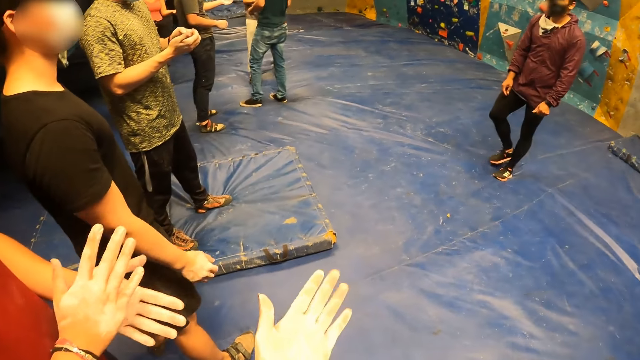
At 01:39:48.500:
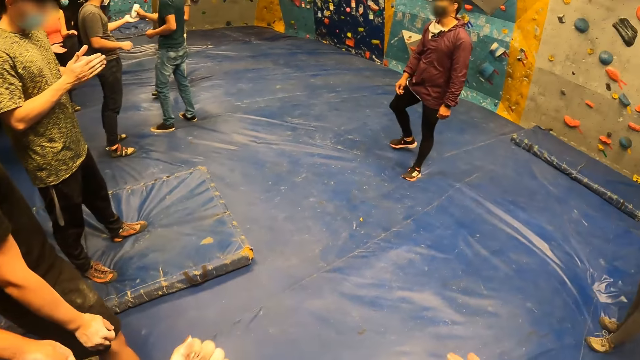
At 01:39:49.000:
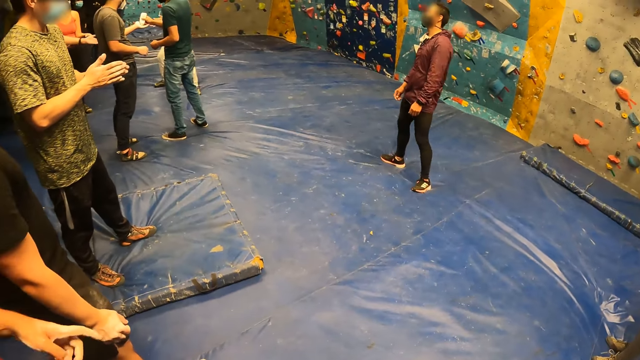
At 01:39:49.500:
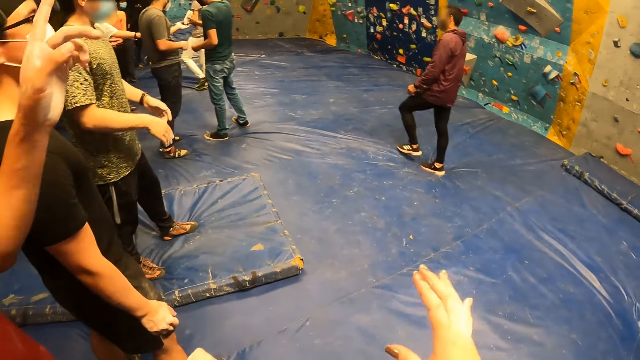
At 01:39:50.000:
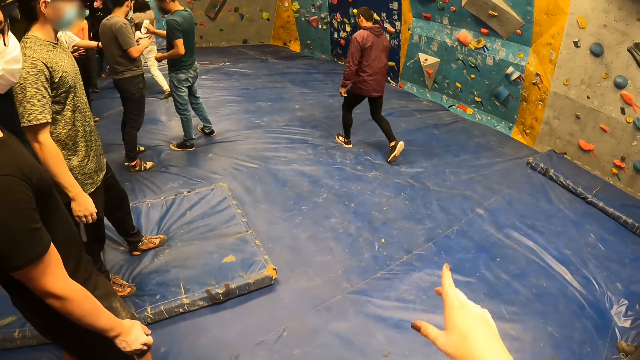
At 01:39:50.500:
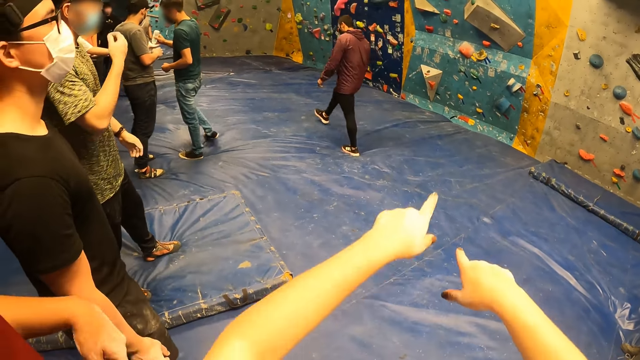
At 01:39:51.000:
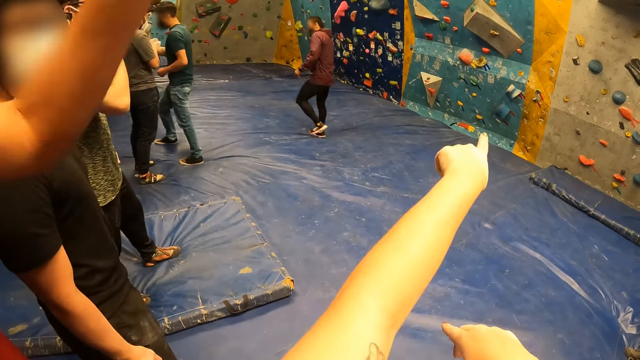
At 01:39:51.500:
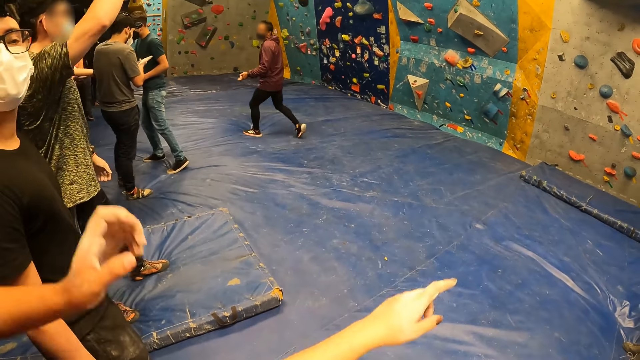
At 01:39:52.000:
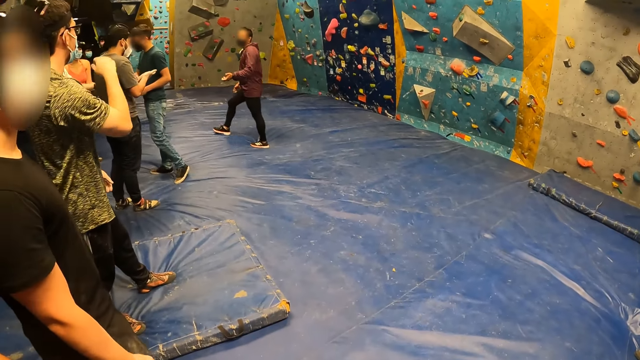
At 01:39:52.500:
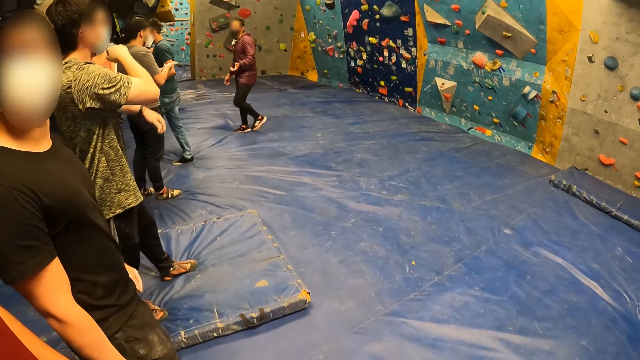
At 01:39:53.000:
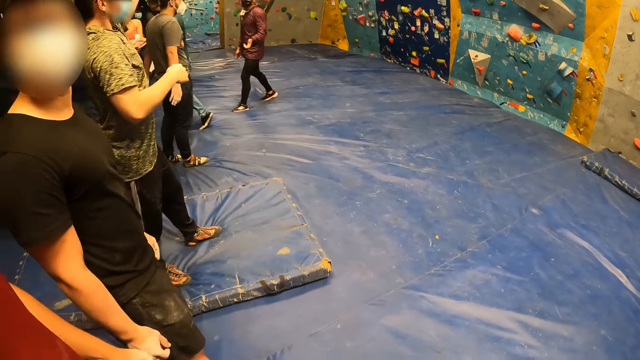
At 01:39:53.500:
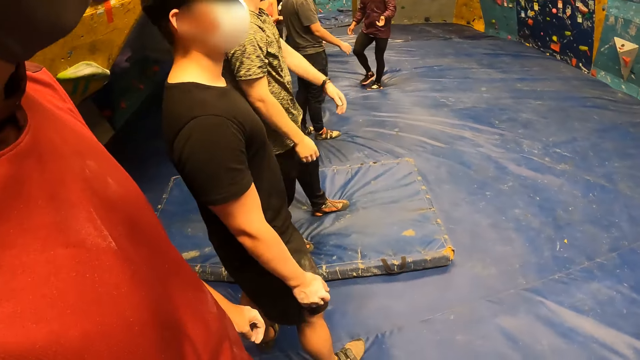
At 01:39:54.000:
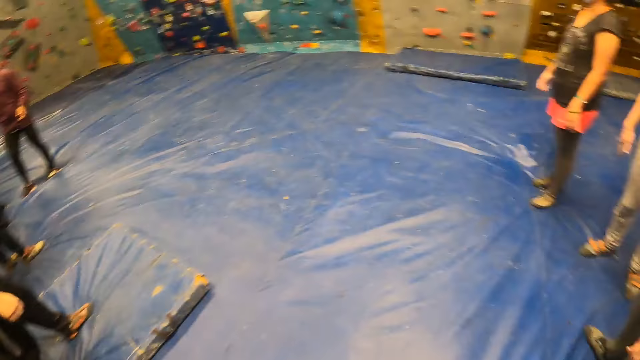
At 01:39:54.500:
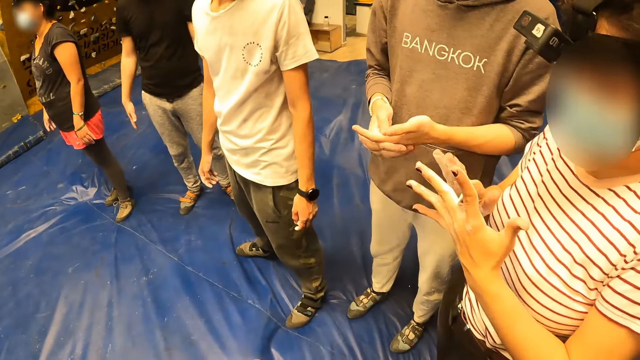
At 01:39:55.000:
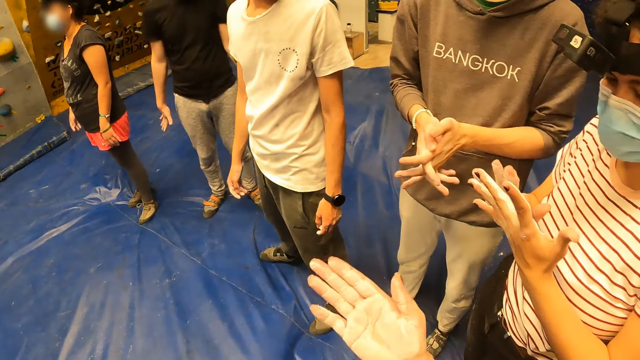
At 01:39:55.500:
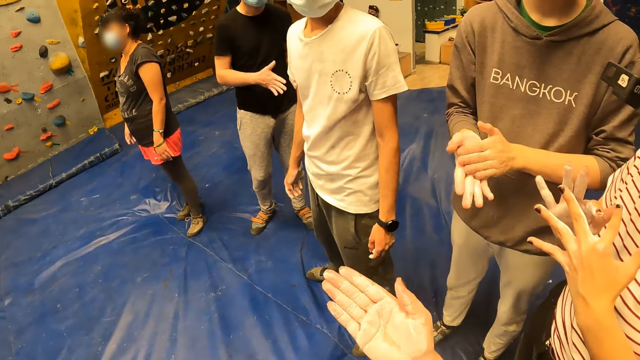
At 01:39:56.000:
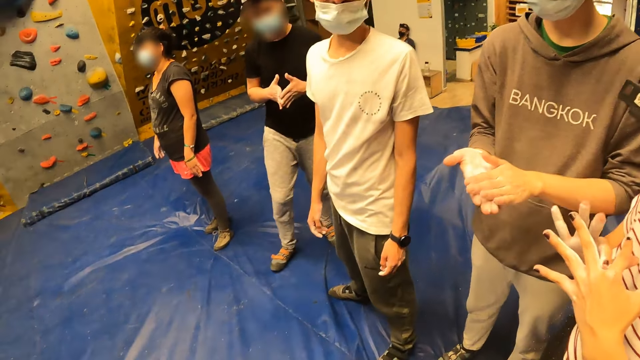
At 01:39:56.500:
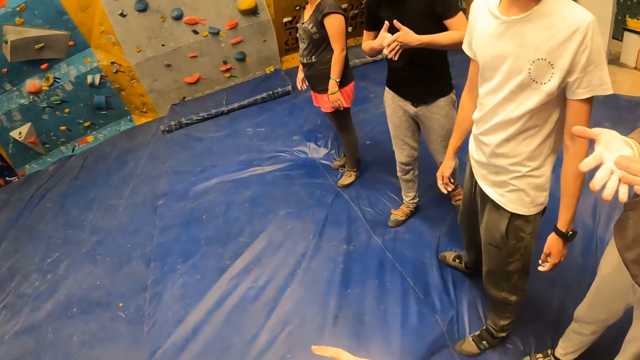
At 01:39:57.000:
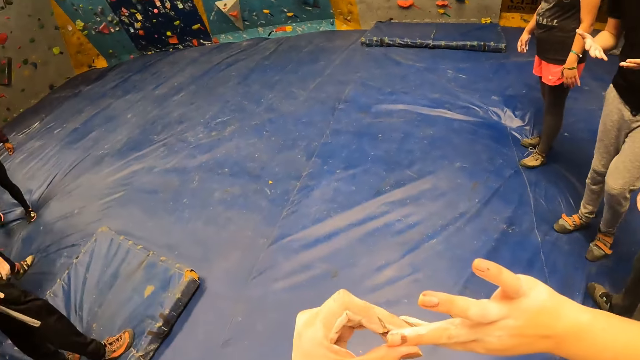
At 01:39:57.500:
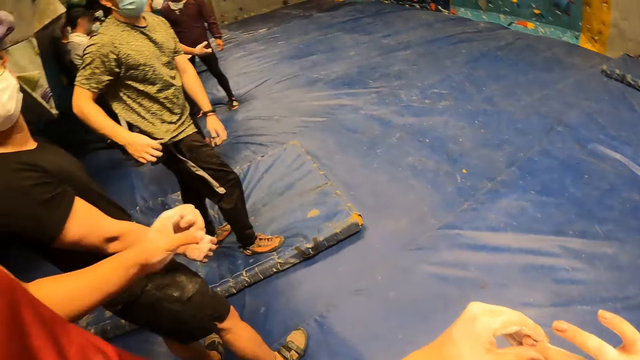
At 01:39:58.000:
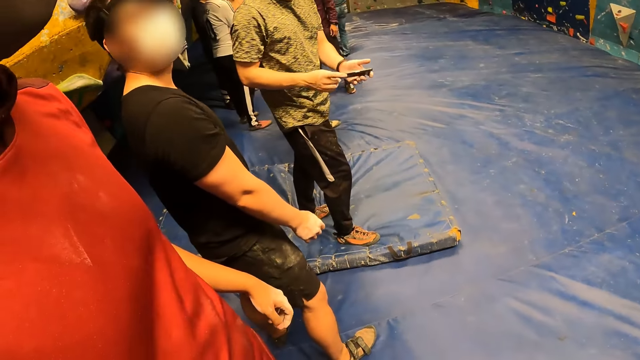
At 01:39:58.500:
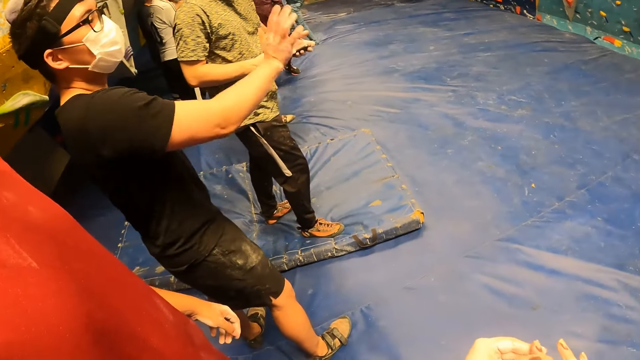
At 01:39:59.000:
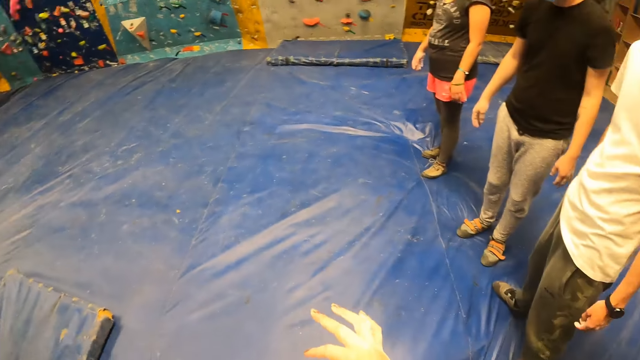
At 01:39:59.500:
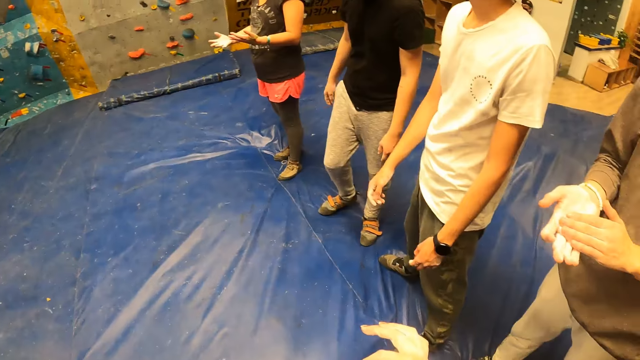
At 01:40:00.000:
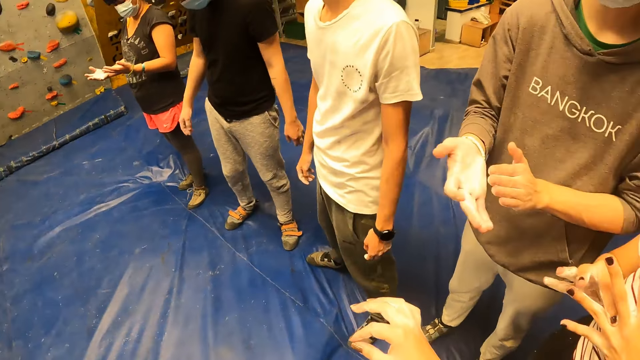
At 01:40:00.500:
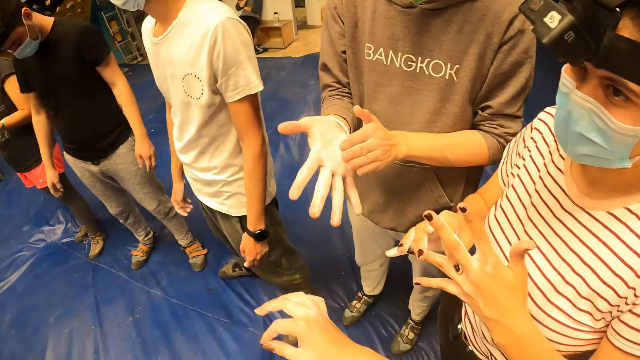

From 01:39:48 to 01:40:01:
The camera wearer looks around the room. They point around the room, look around the room, turn around the room and touch a fingernail.

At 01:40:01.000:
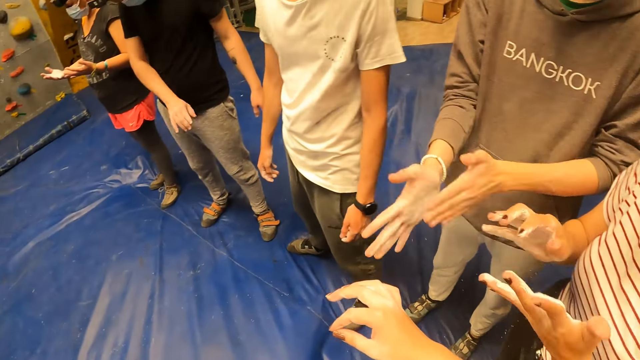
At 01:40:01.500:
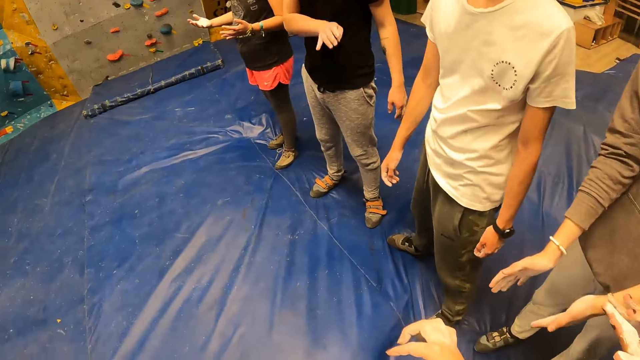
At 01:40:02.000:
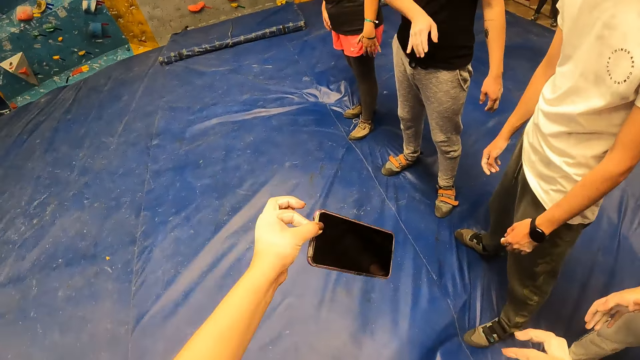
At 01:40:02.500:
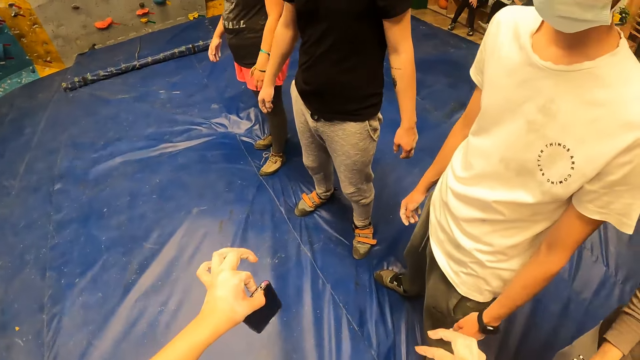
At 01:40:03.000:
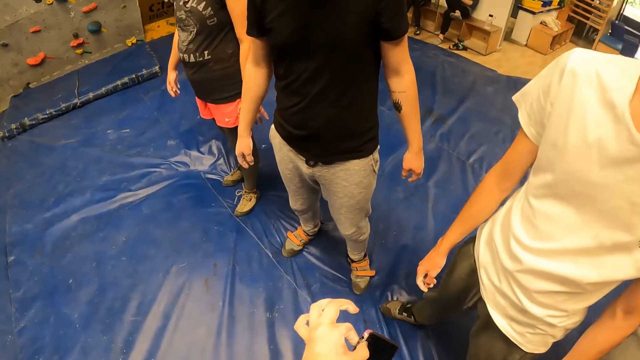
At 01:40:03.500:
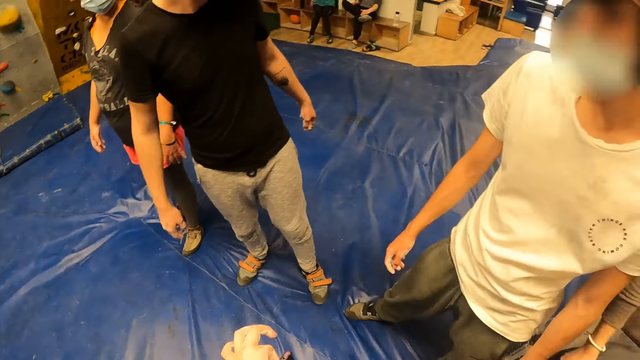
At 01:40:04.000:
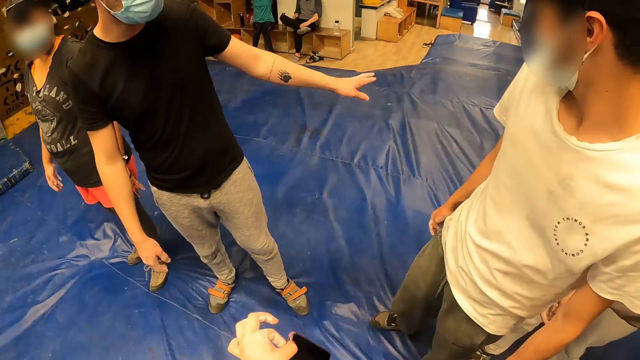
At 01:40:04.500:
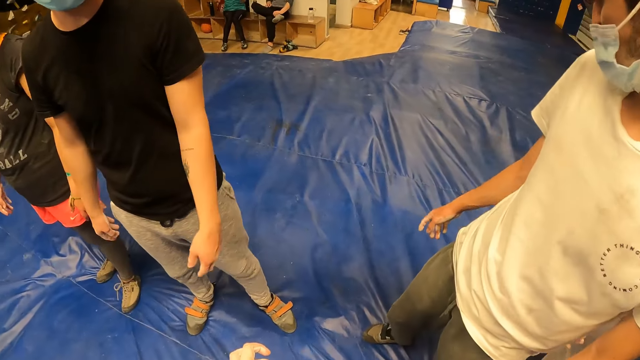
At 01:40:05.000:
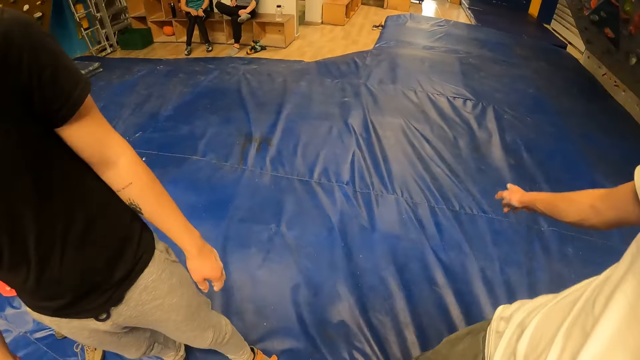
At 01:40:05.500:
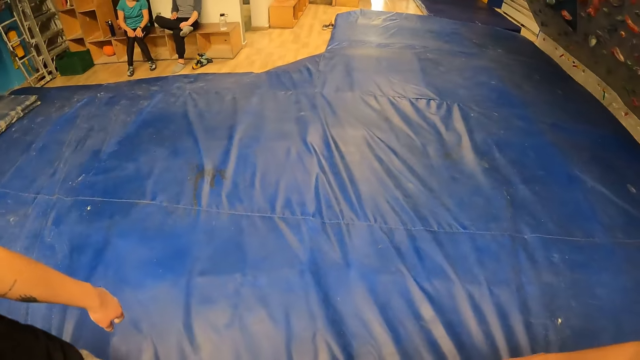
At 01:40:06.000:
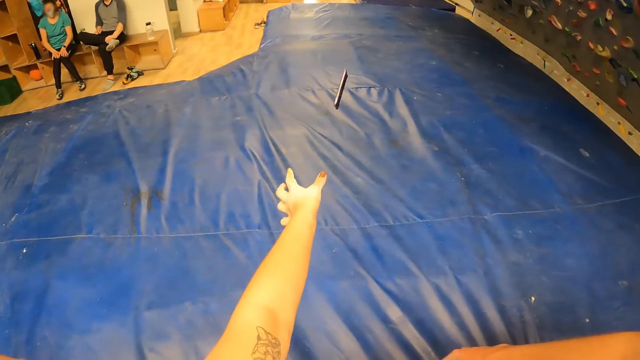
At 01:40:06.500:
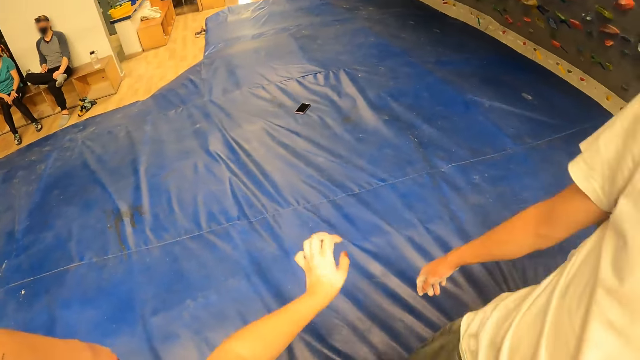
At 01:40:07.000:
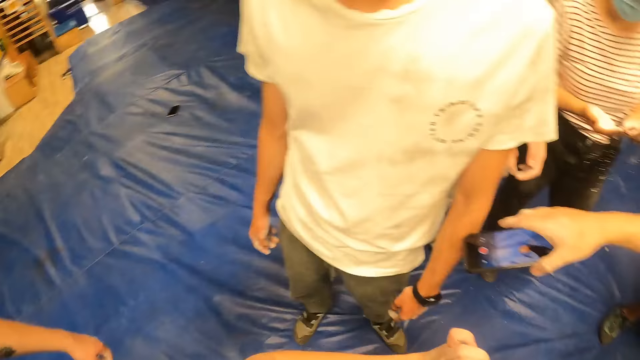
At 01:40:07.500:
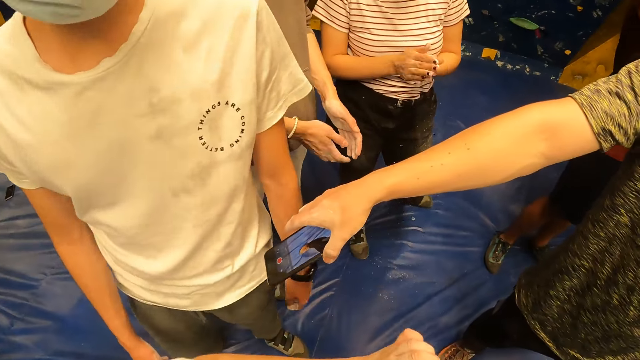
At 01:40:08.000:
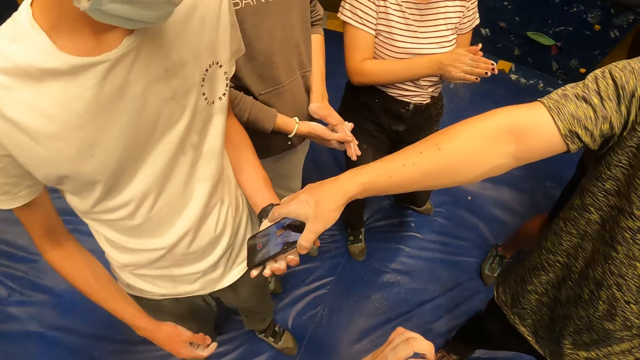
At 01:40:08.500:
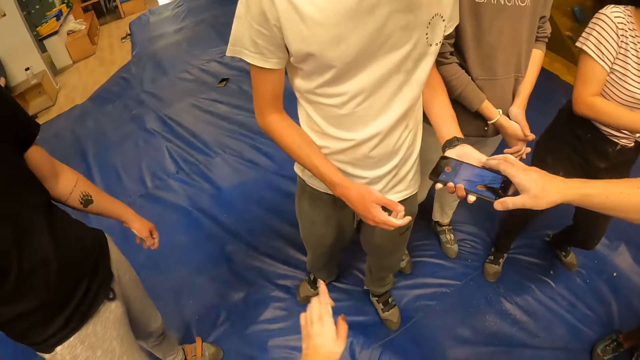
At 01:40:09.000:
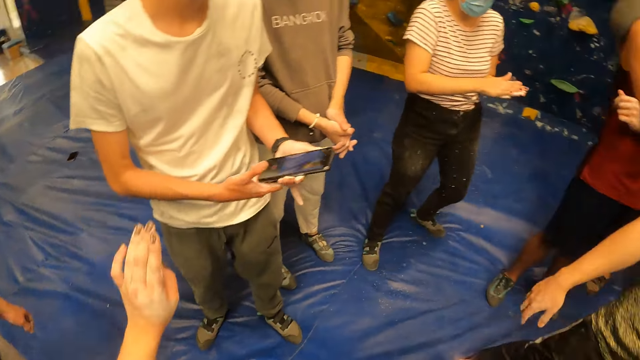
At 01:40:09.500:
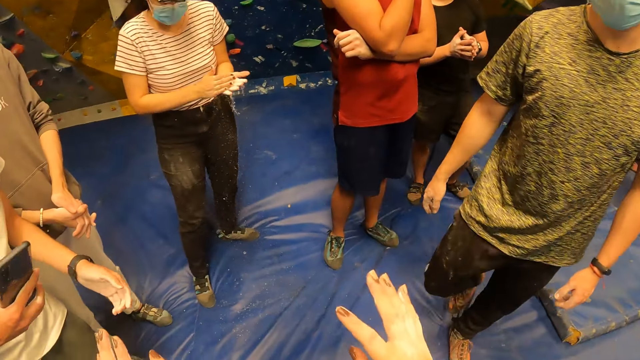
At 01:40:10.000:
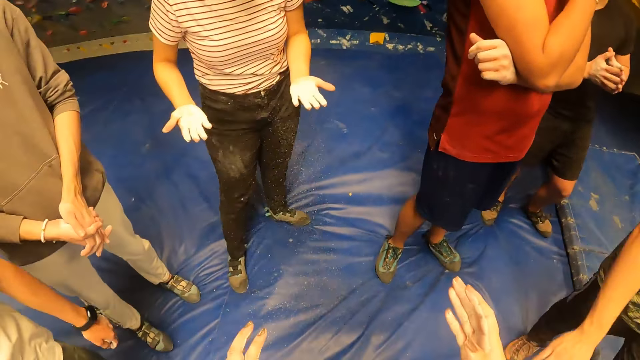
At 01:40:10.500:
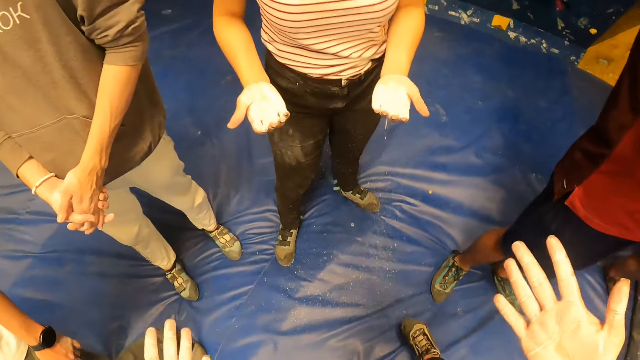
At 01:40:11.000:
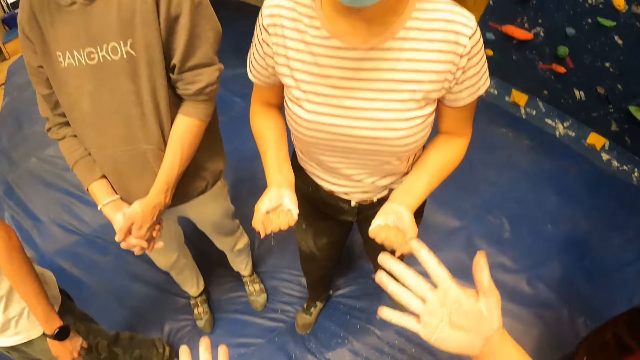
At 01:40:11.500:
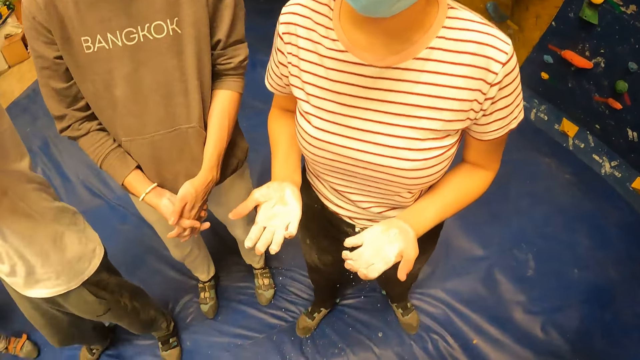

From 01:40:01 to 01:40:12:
The camera wearer holds a phone with her right hand at the sports complex. She throws the phone on the crash mat with her left hand and turns around the room. The man passes a phone to another man at the sports complex with his right hand. The camera wearer moves her hand. The other man passes the phone from his left hand to his right hand at the sports complex. The camera wearer spreads her hands.
